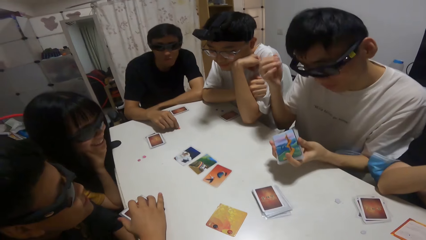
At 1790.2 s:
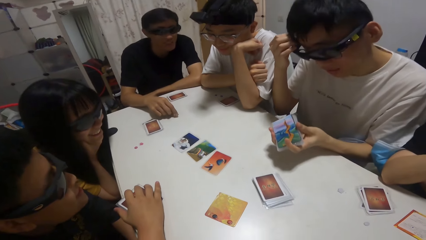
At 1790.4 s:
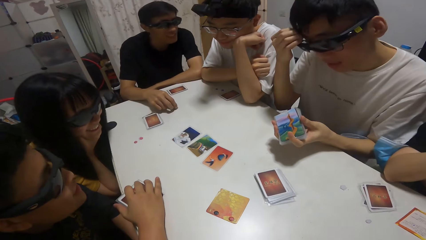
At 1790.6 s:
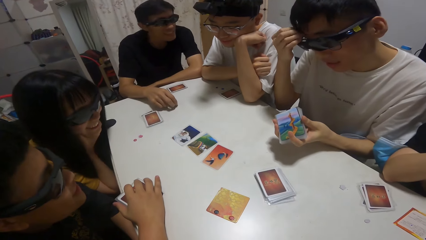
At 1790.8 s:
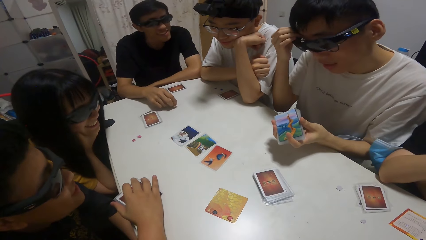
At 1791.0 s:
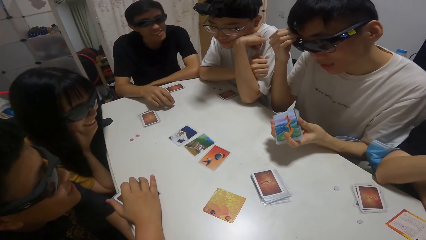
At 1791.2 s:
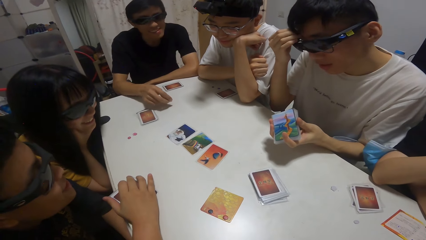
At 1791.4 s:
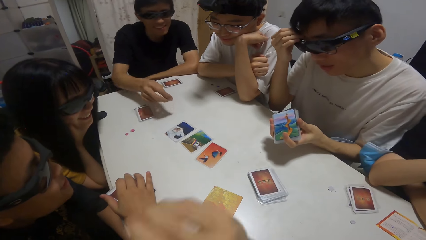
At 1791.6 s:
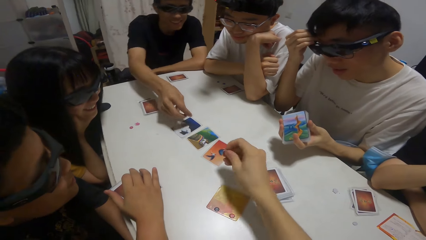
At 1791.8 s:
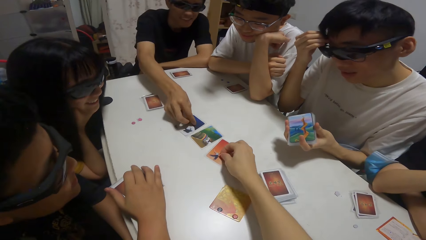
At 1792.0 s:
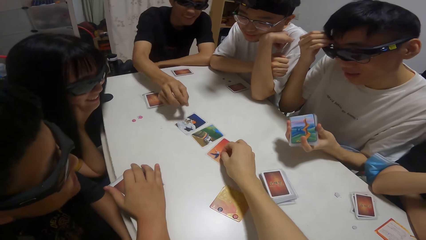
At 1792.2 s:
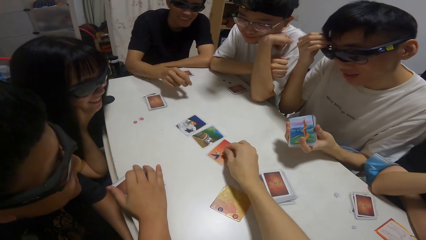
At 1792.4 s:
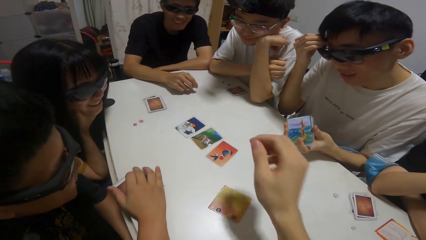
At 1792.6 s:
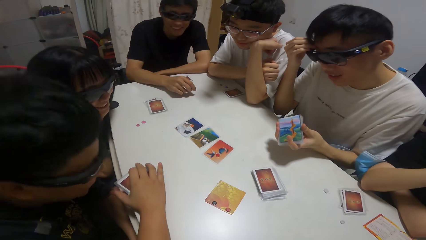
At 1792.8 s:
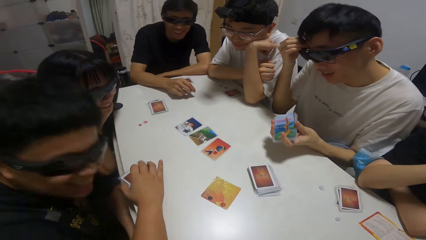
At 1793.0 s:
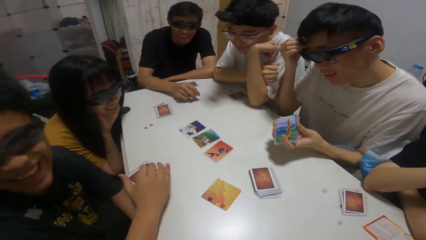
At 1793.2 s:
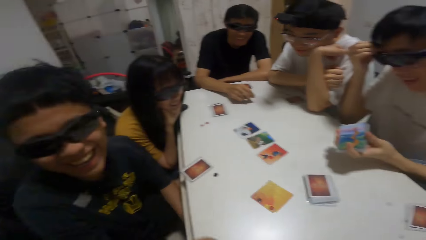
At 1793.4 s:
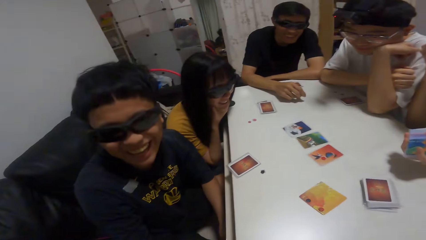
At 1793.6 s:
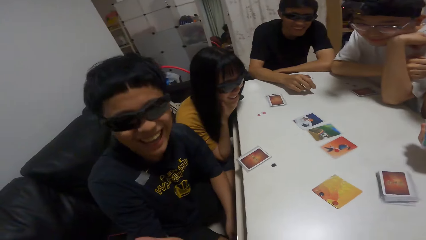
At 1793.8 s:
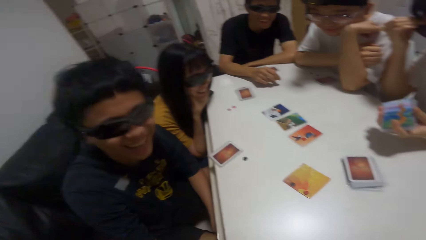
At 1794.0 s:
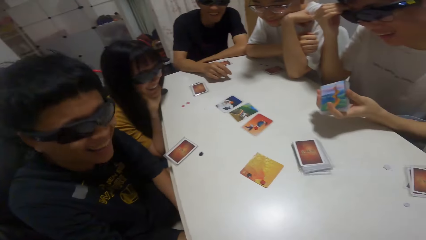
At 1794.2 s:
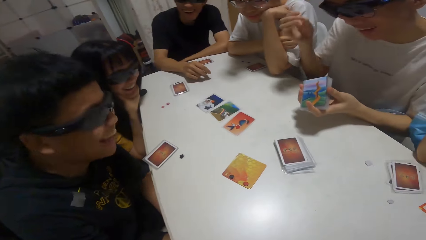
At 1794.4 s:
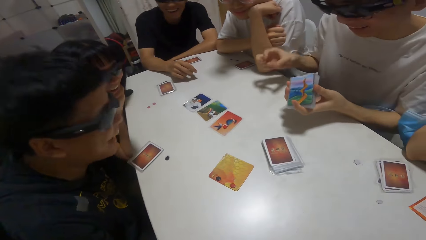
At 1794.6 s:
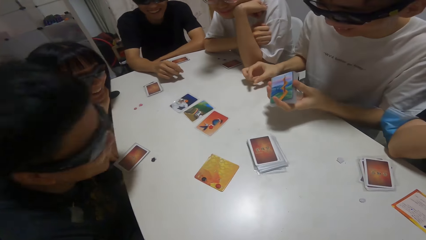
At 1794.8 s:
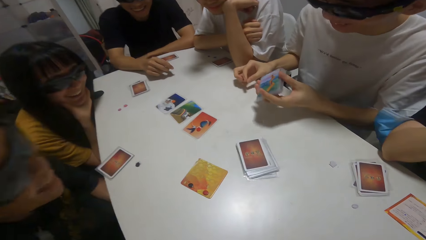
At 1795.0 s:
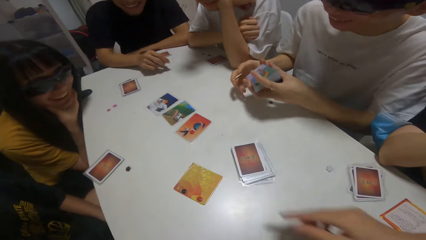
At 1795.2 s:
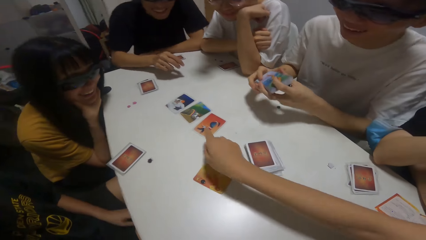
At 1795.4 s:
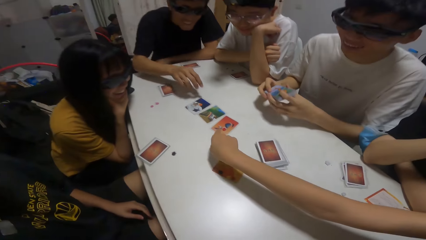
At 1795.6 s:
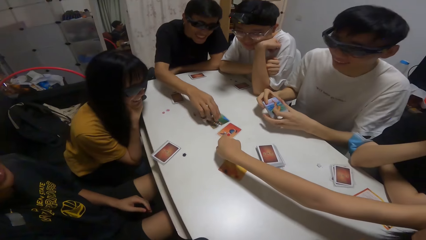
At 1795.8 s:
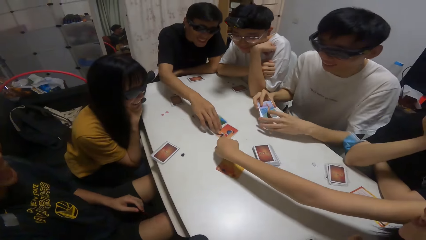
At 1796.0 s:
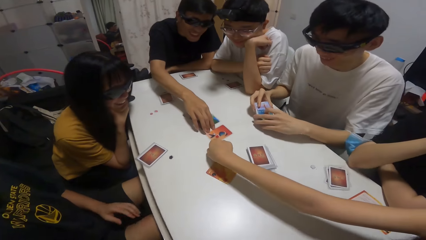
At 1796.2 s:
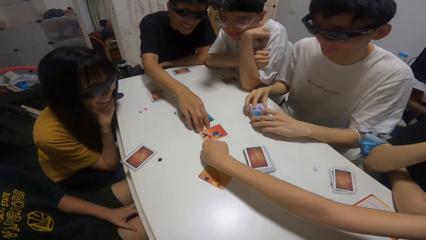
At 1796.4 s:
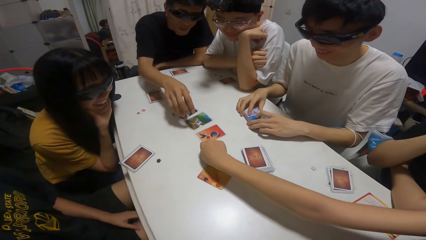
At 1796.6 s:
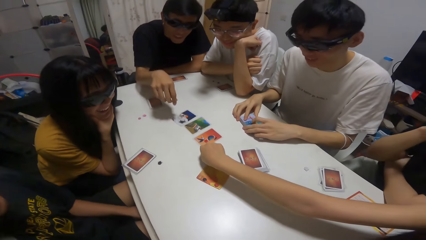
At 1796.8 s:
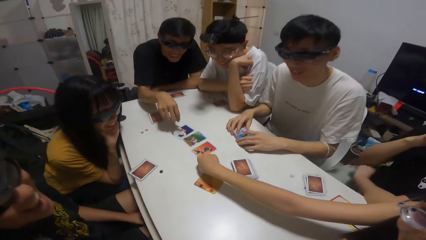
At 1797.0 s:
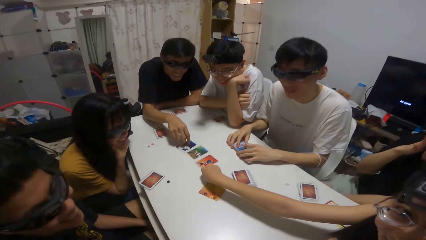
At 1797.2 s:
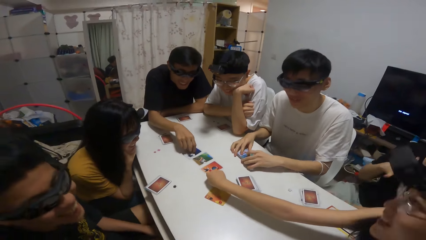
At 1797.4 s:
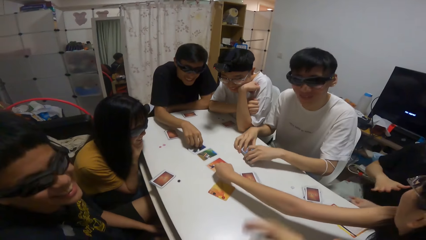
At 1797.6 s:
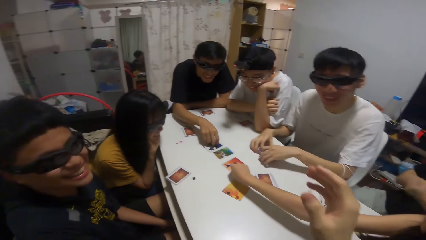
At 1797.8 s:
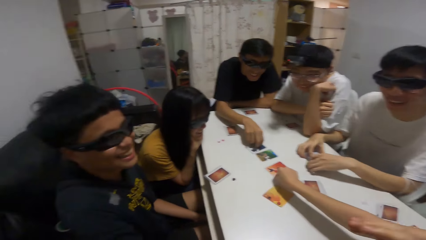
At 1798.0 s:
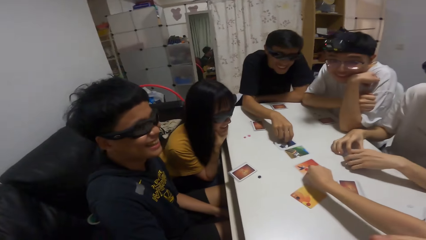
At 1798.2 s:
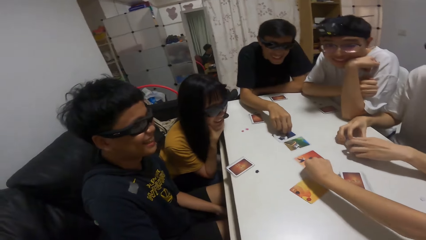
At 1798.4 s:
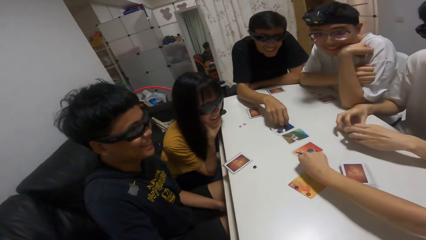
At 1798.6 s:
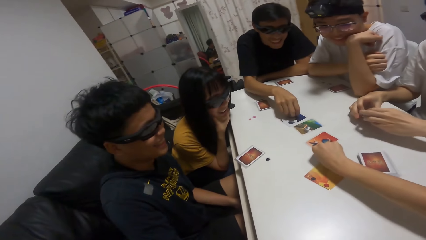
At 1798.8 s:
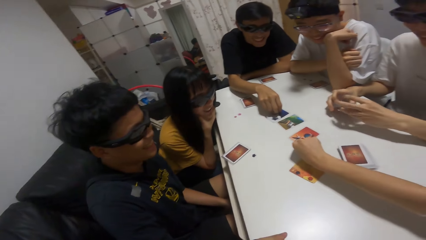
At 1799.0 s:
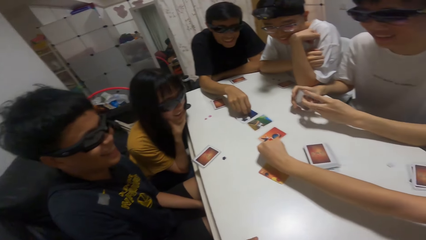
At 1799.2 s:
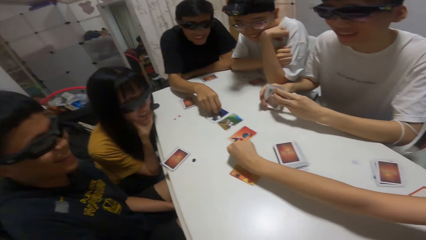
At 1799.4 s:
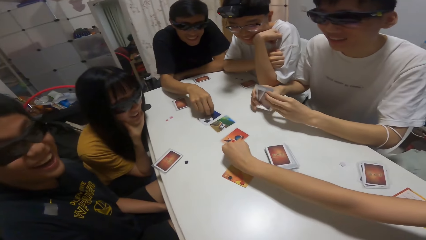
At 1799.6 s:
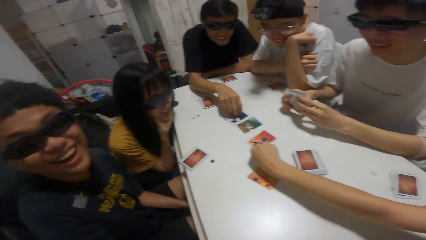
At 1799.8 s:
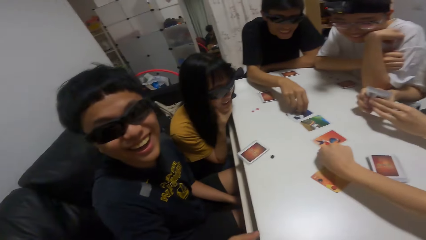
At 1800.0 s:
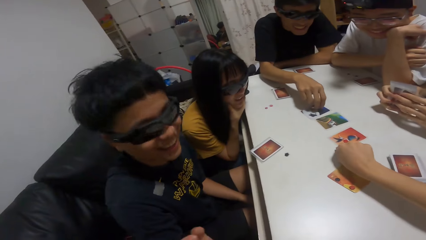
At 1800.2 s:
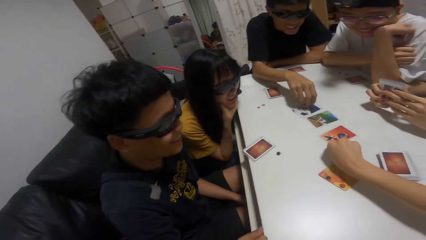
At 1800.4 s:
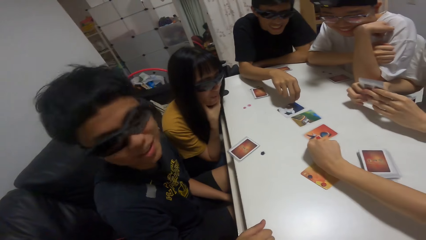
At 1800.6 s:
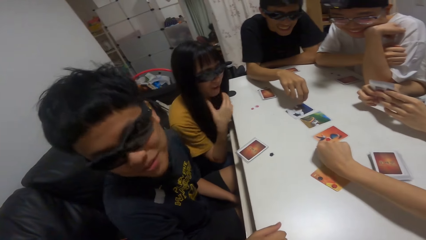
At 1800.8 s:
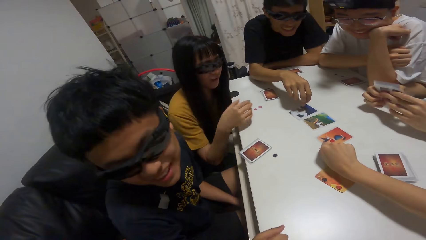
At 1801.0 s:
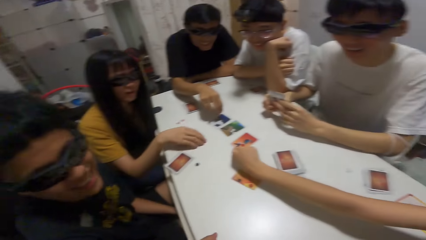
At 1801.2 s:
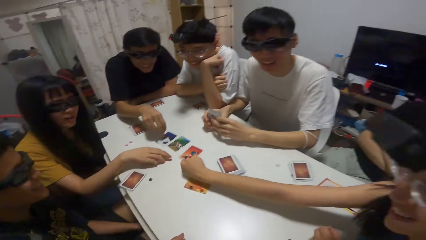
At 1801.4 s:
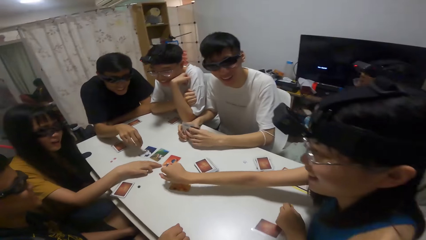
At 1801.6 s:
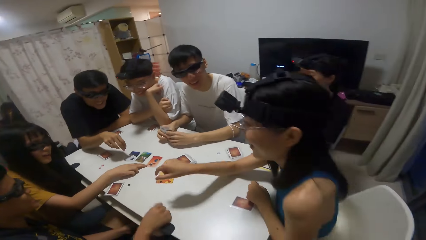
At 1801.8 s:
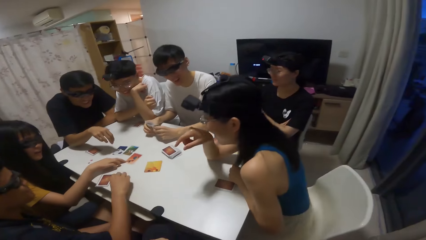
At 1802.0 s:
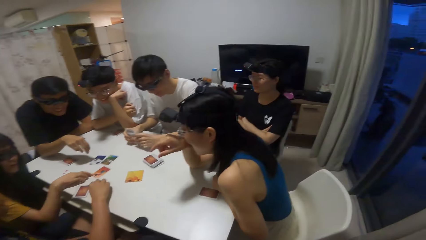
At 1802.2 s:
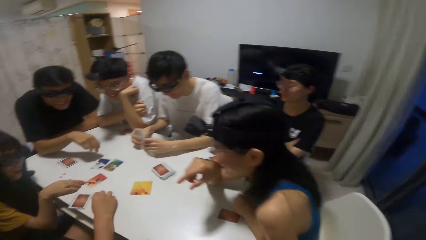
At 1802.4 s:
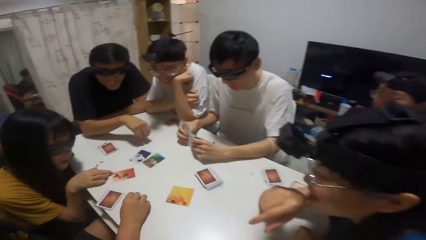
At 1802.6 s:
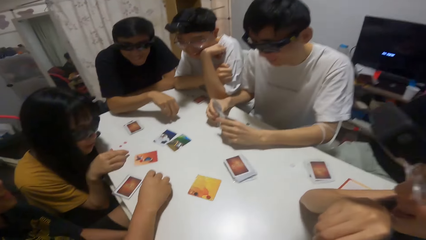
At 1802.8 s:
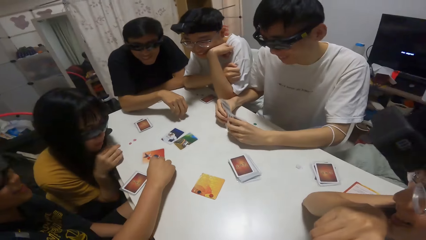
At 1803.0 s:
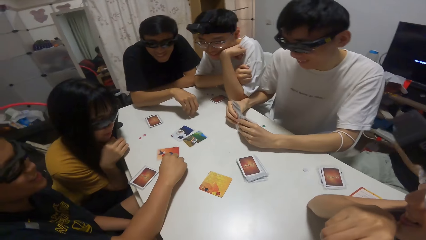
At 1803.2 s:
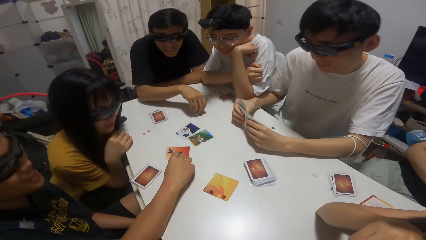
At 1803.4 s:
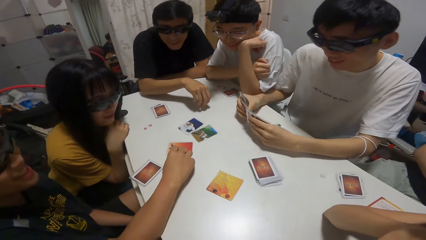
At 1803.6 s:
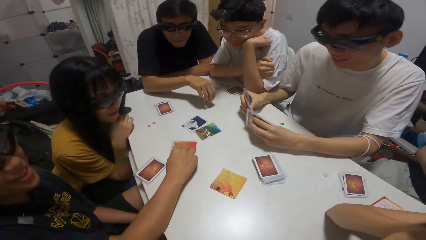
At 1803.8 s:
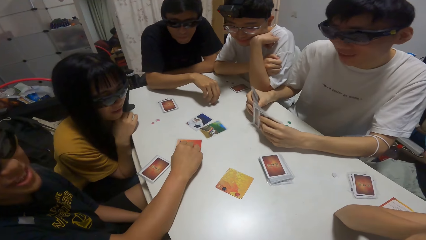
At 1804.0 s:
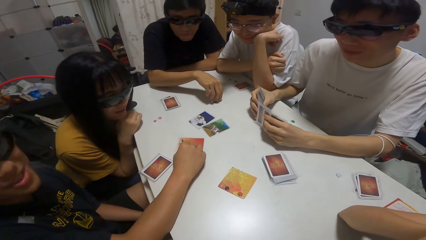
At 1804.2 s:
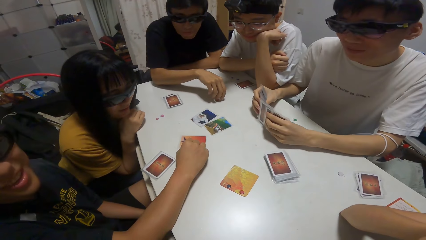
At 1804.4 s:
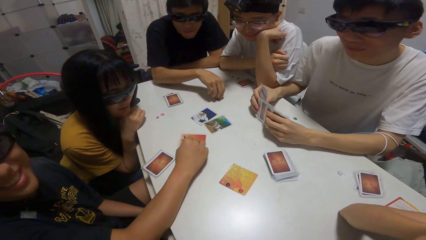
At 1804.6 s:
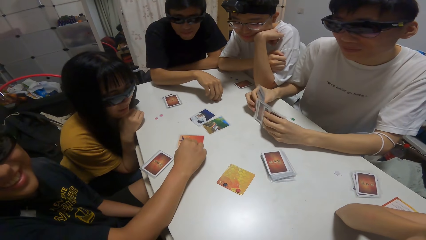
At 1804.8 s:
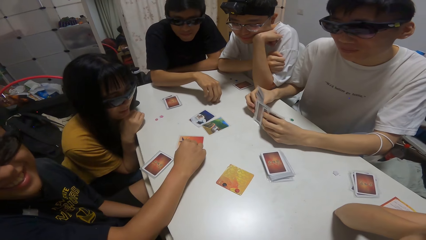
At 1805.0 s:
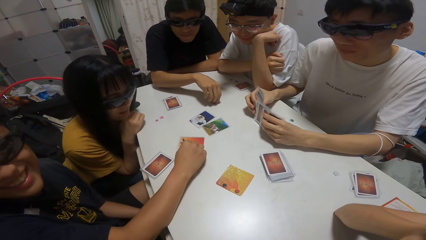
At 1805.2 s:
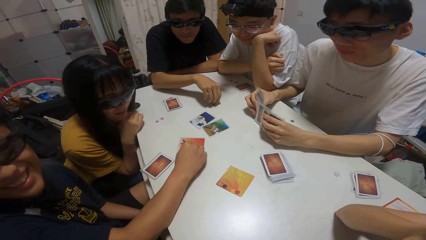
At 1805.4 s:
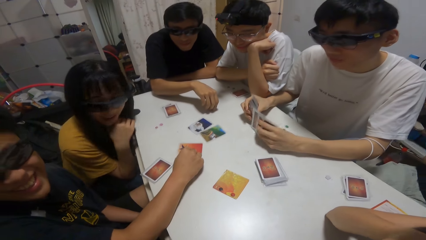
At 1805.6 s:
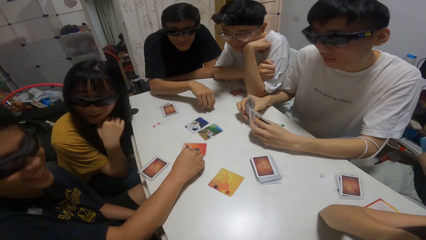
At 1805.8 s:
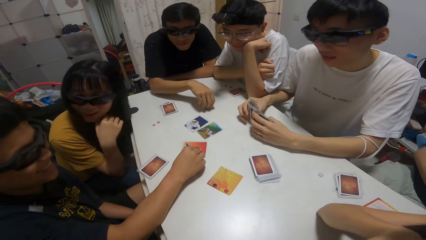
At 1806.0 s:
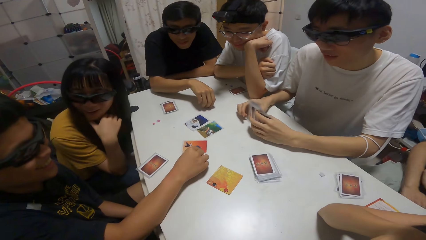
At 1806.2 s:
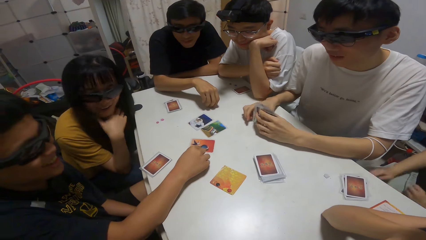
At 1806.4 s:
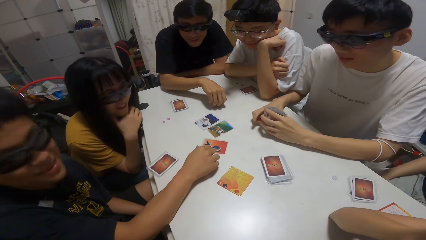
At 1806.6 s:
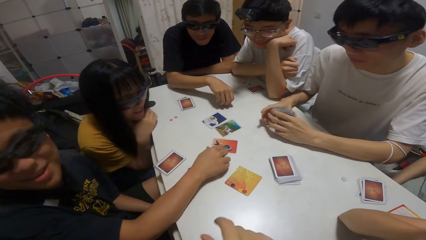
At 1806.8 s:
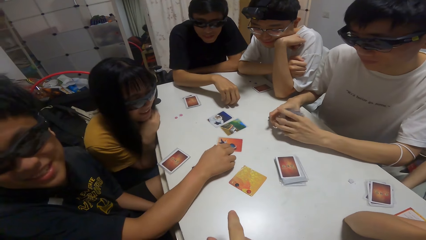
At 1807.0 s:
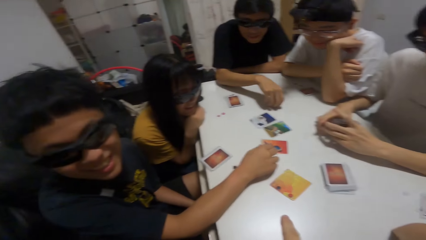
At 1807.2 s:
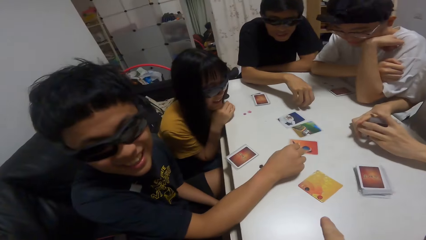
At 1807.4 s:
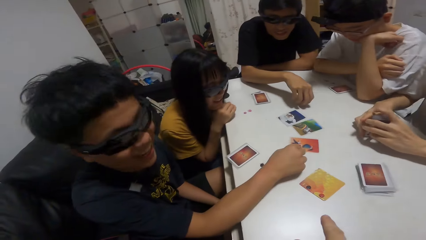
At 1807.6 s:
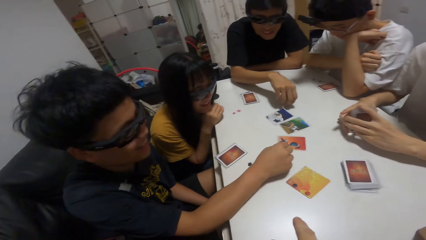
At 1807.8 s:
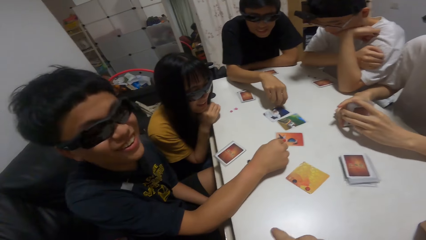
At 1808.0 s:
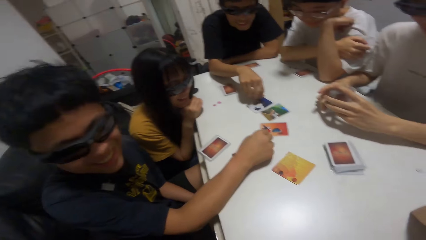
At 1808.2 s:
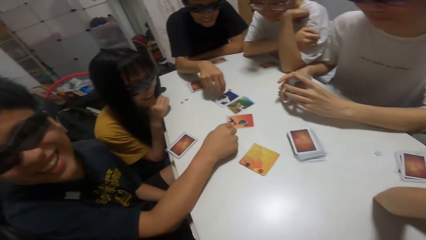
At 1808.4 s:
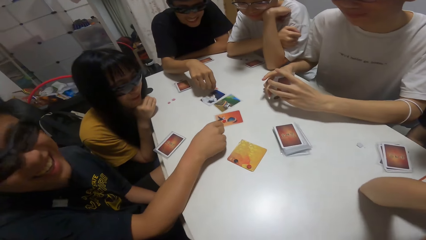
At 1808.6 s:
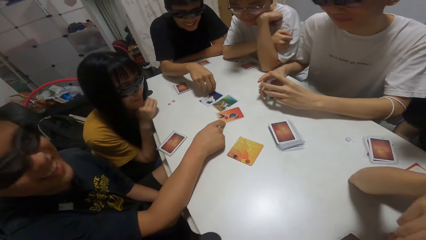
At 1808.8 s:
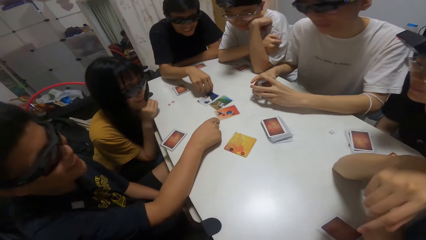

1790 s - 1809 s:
A boy drops a sticker on a card on the table. The camera wearer drops a sticker on a card on the table. A girl touches a card on the table. A person moves cards on the table. The boy touches a card on the table. Another girl moves a card on the table with her right hand. Another boy moves a card on the table with his right hand. Another person shuffles cards on the table.
